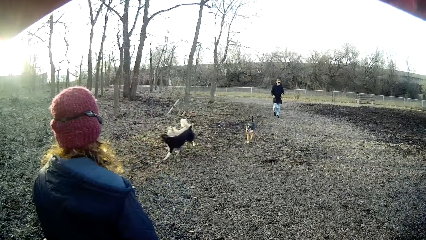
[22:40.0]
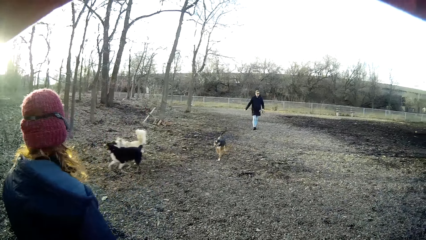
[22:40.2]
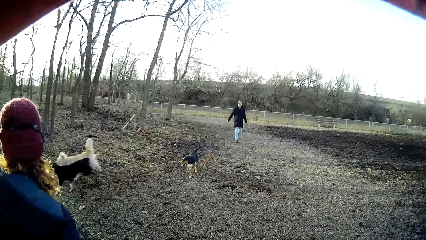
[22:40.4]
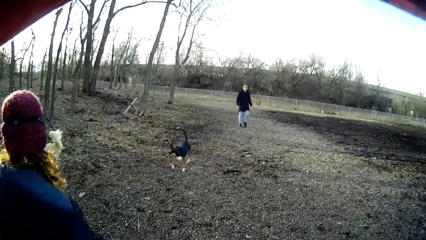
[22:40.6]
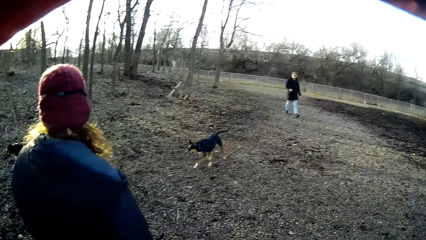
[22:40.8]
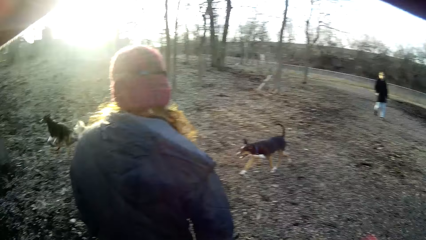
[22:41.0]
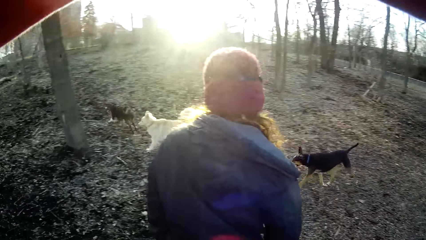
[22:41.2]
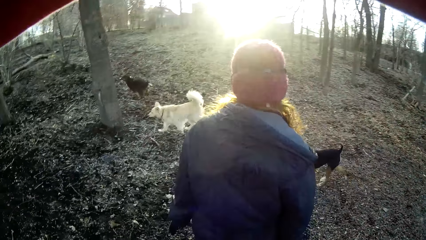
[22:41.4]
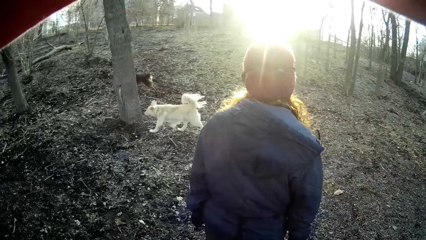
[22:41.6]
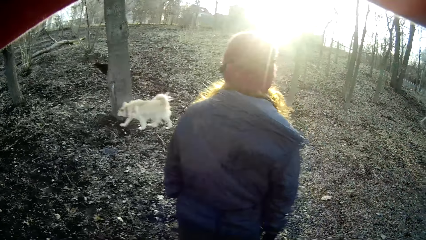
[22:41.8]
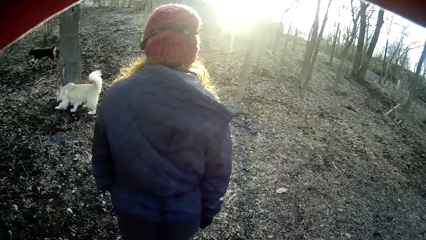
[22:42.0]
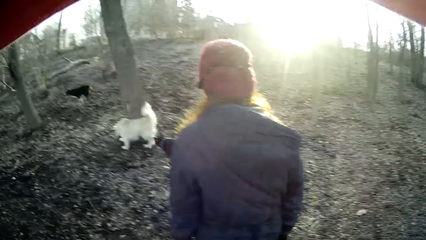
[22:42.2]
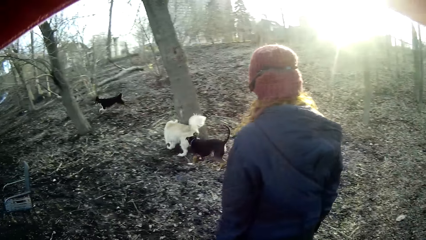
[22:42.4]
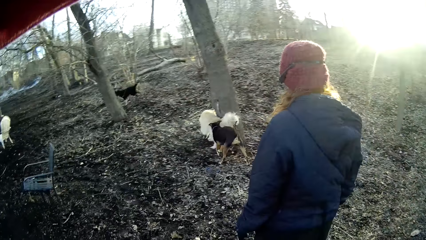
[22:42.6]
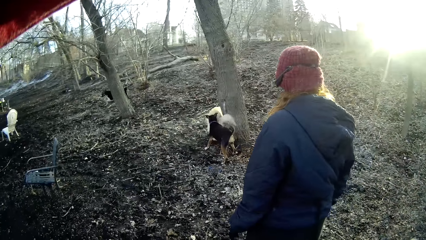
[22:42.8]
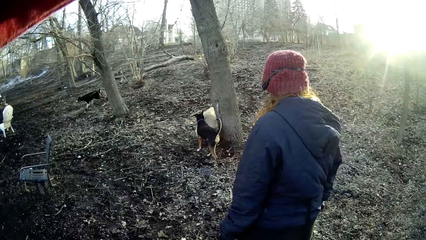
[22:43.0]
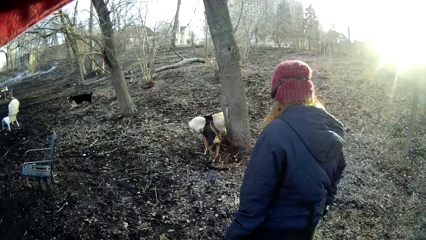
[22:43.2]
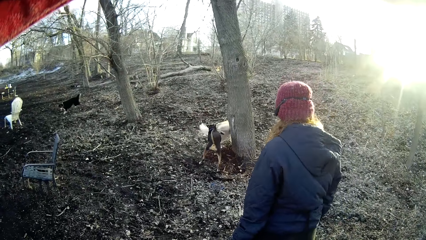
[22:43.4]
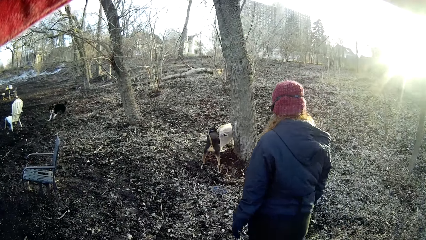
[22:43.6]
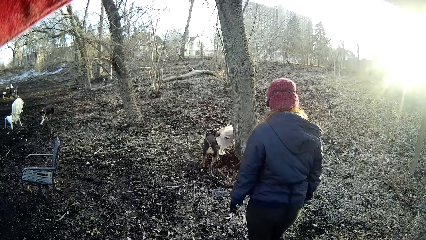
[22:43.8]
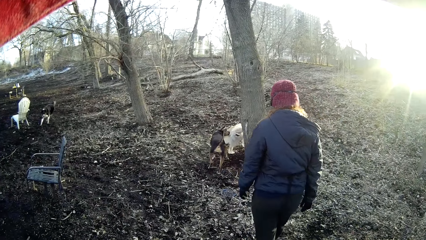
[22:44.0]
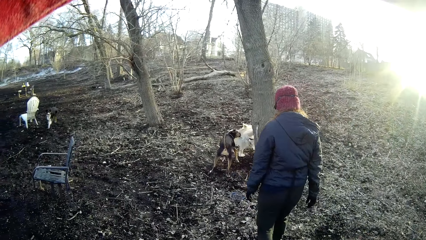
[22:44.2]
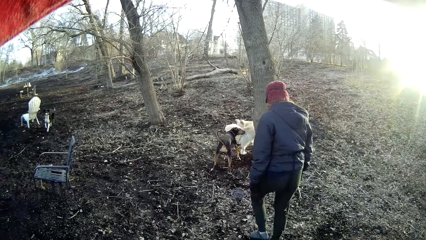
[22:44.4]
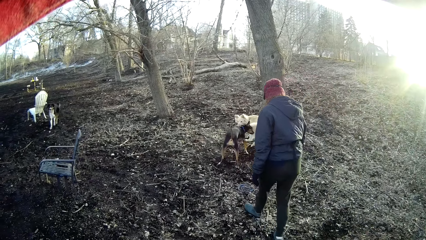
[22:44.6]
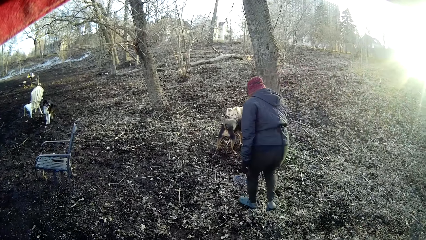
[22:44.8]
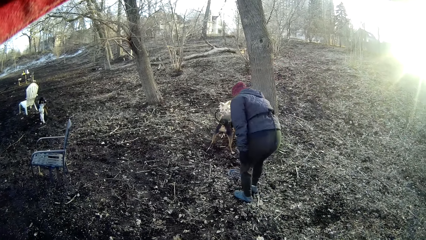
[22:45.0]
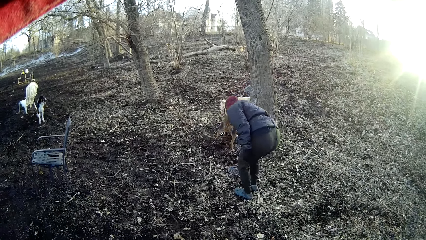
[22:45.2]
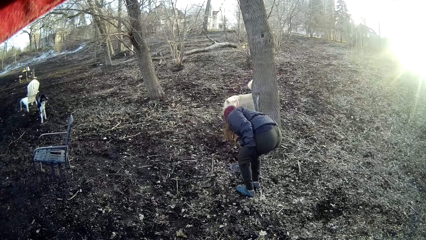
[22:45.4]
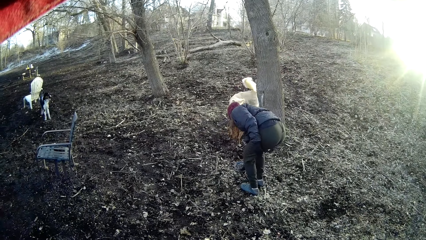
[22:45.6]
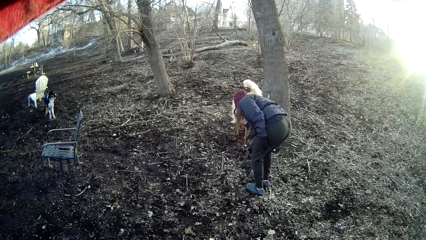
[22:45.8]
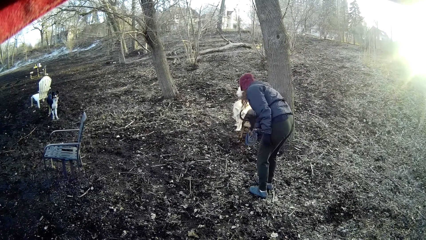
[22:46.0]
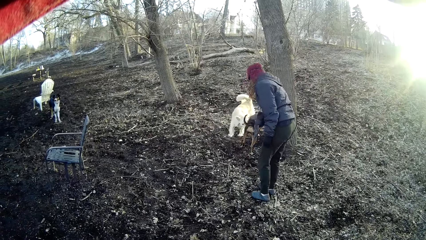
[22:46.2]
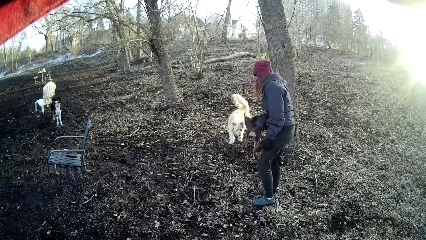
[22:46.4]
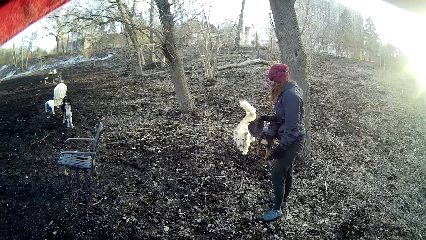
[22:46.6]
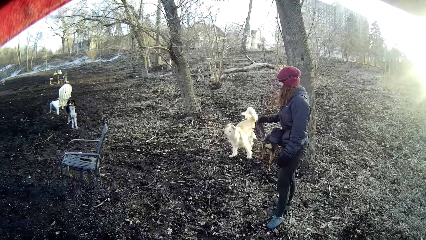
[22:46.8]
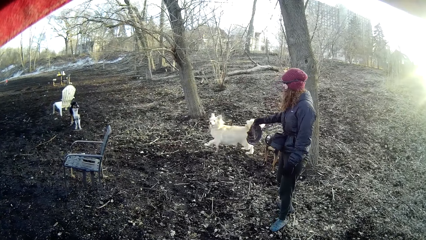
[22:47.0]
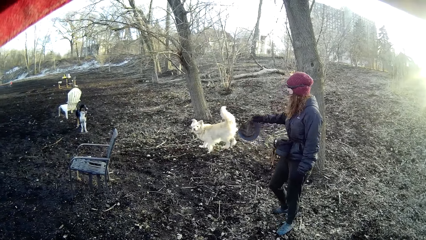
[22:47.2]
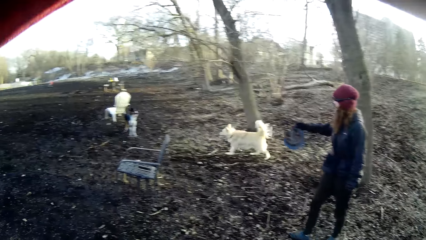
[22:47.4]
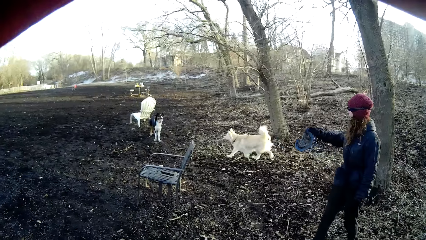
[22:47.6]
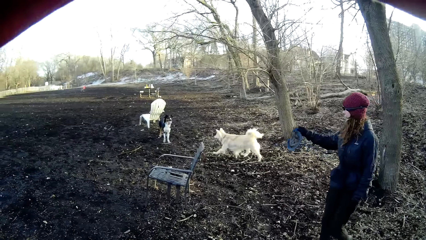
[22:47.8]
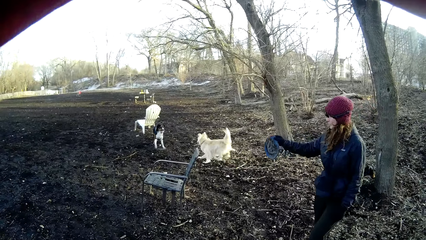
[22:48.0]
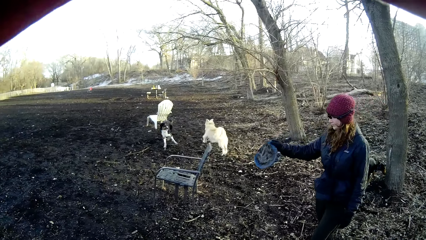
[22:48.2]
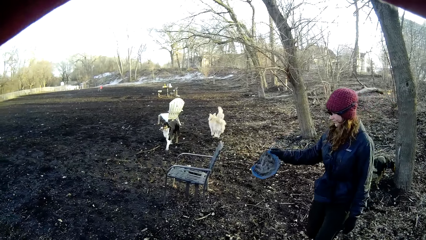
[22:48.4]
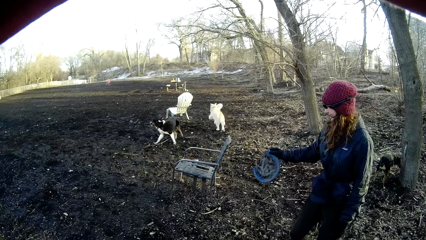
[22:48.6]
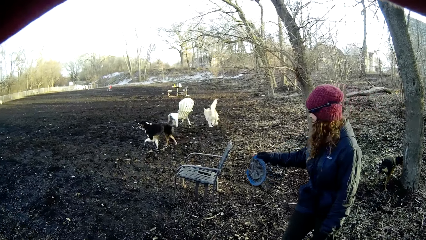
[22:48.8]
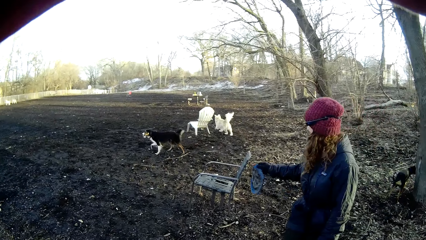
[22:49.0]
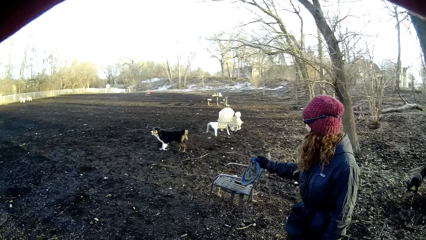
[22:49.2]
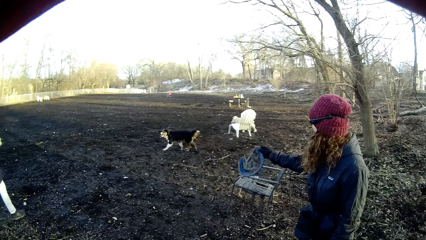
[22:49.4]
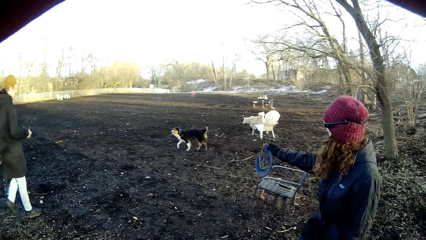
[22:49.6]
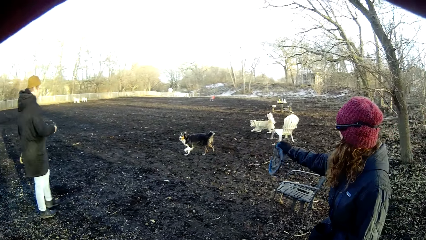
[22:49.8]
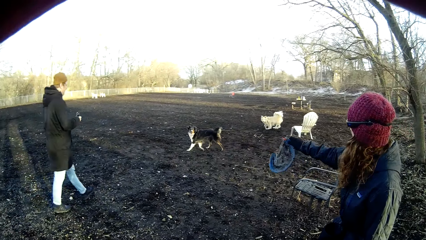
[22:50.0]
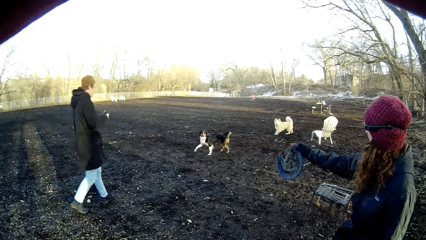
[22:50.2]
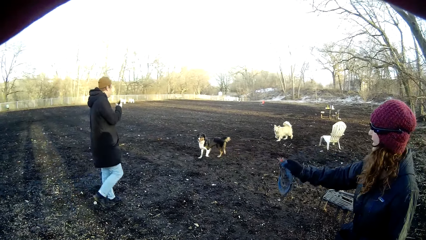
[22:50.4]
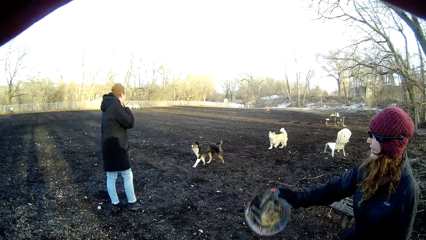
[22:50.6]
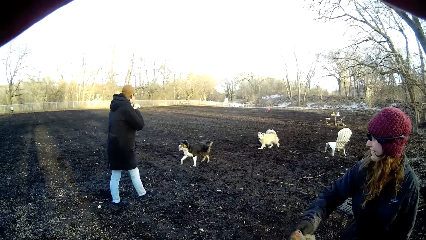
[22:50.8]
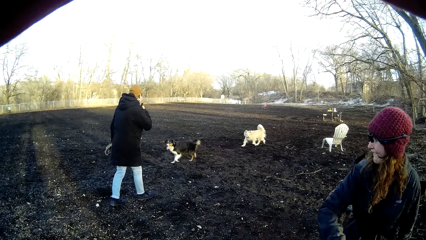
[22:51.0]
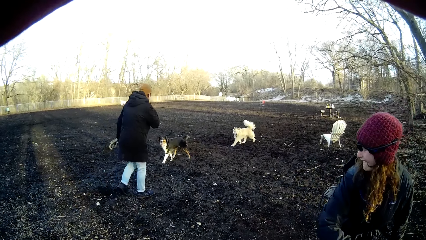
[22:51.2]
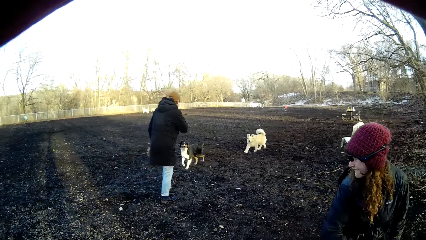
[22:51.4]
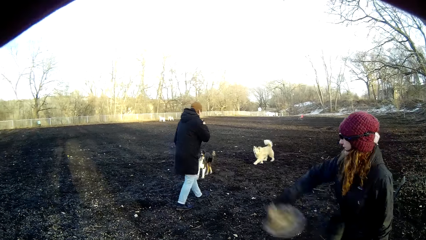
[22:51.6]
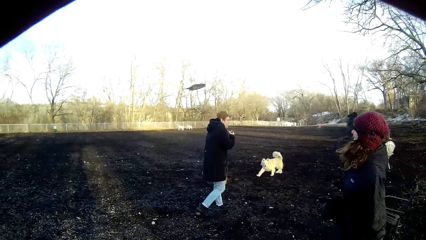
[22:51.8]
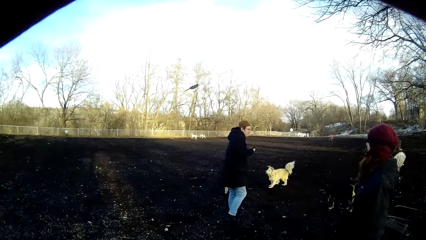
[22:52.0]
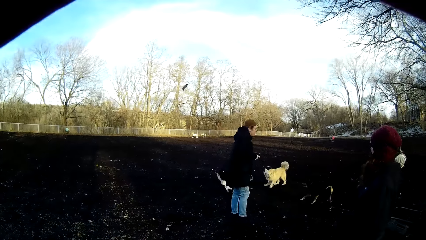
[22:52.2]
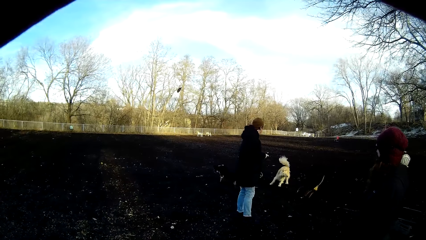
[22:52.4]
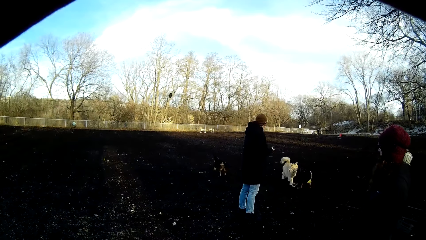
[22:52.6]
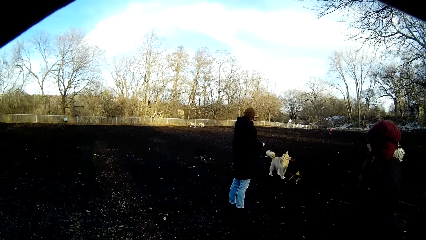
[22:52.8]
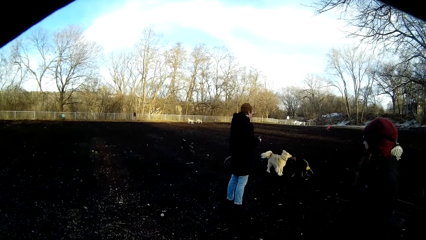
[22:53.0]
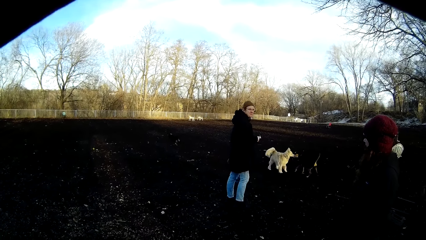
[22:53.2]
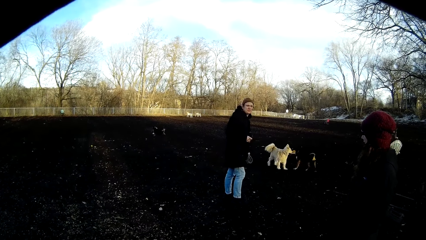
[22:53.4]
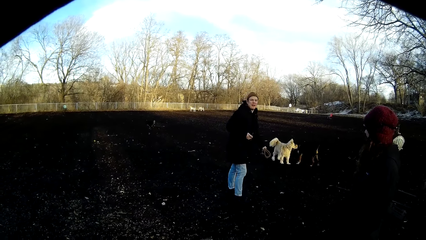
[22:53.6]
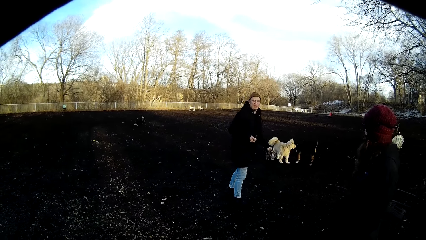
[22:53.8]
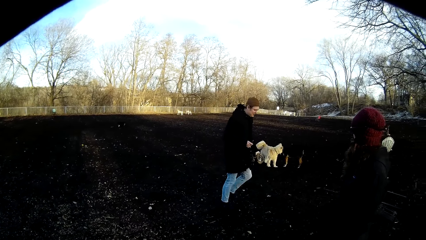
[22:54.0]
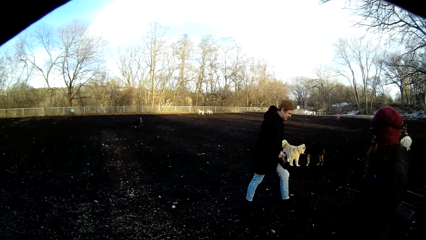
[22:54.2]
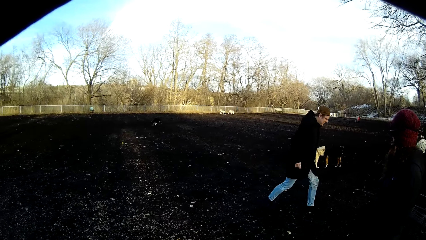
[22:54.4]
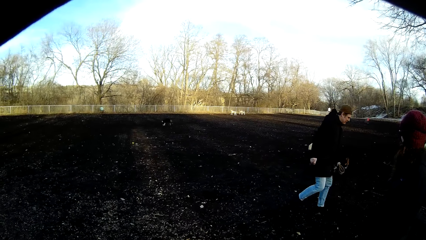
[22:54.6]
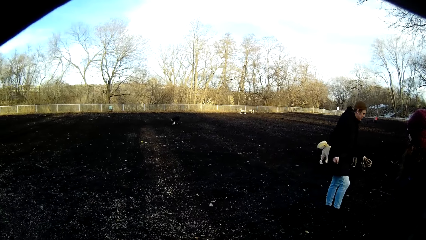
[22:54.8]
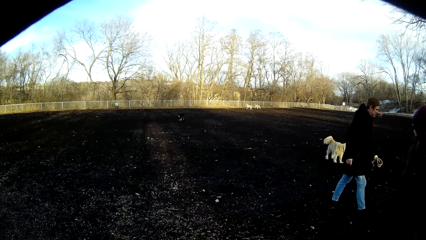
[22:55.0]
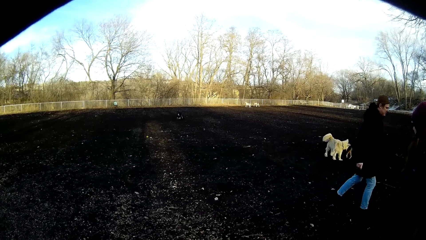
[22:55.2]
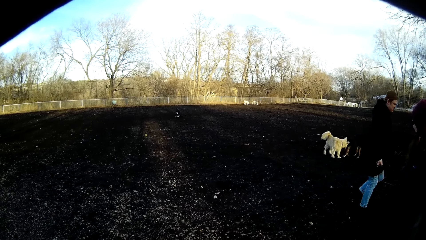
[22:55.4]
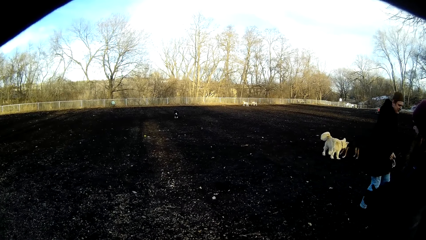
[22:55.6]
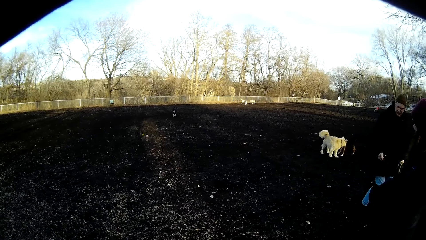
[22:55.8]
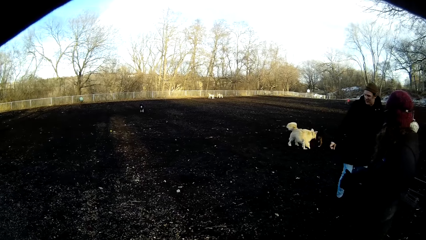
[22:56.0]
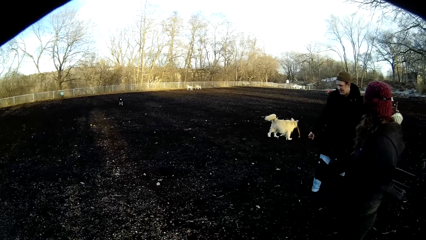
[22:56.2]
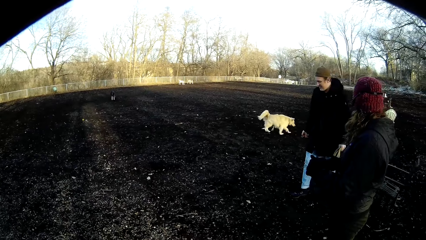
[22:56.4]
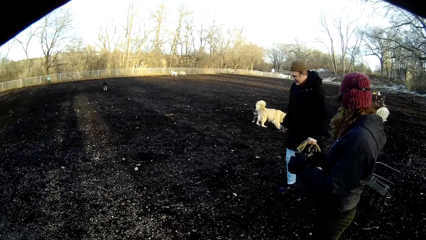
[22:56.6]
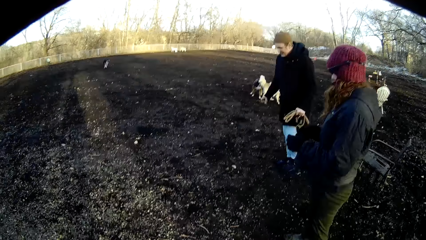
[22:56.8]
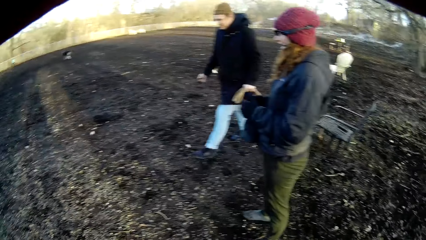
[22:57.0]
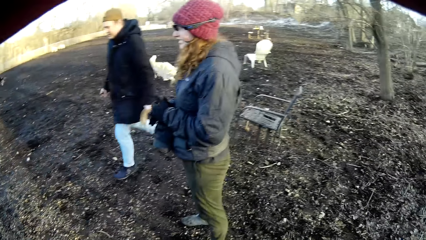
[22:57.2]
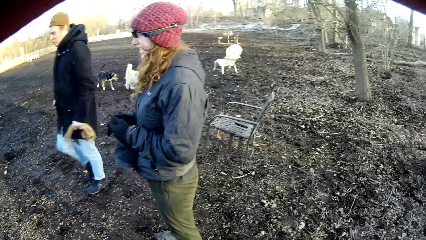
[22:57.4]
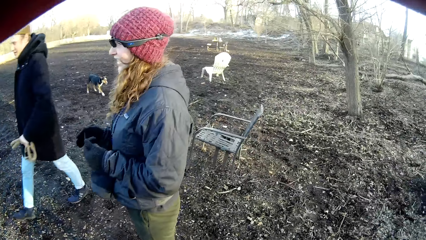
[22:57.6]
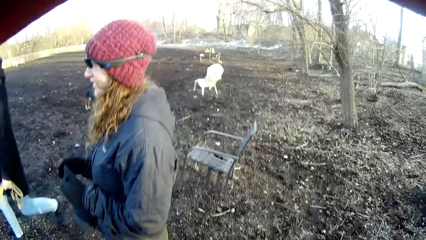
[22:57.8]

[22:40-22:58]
The camera wearer stares at the dogs. They look around. A man picks up a toy. He picks up the toy again. The camera wearer picks up something. They look at the piece of cloth. The man walks in the field. The man throws the toy. The camera wearer throws something in the farm. The man turns around. The camera wearer looks around. The man walks in the farm and turns around.
